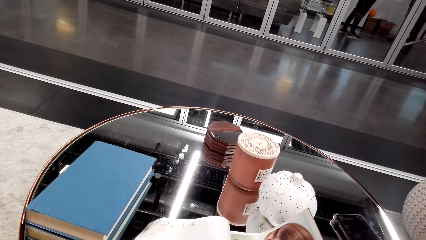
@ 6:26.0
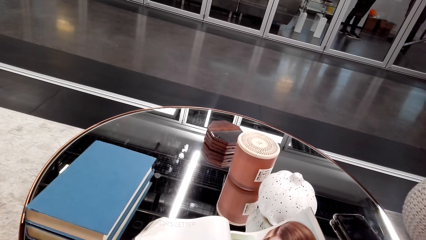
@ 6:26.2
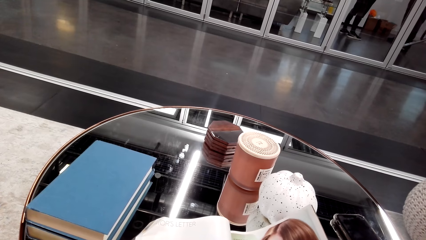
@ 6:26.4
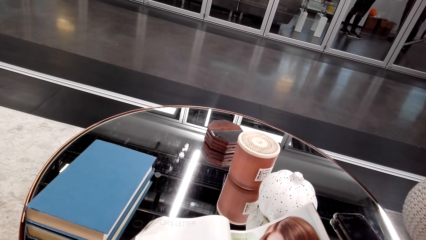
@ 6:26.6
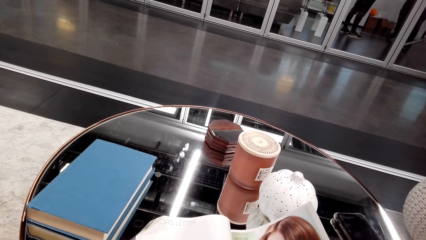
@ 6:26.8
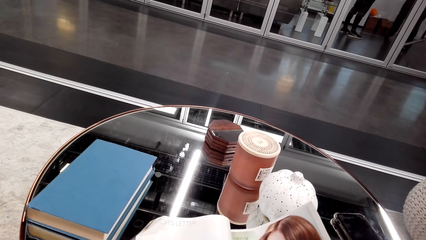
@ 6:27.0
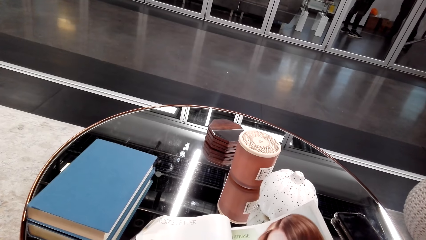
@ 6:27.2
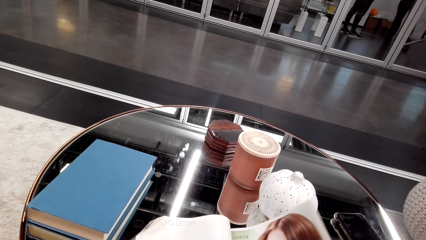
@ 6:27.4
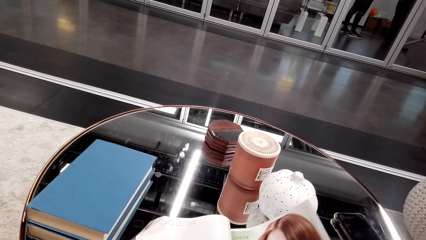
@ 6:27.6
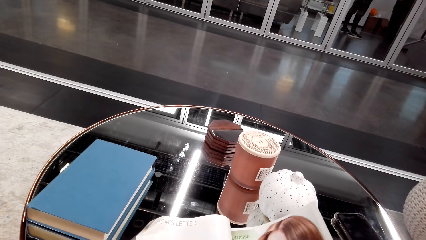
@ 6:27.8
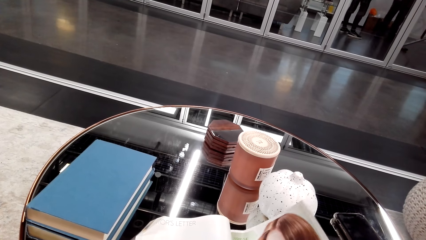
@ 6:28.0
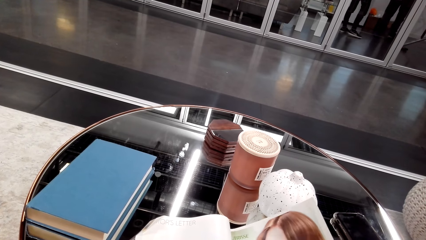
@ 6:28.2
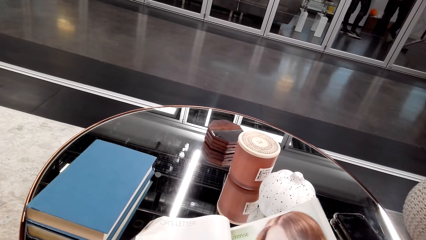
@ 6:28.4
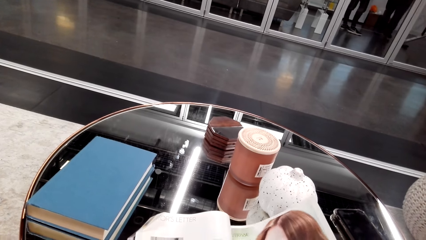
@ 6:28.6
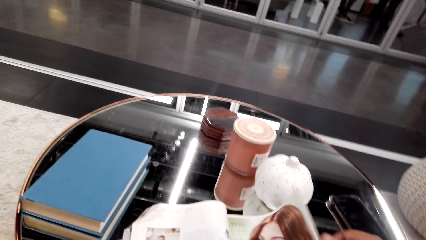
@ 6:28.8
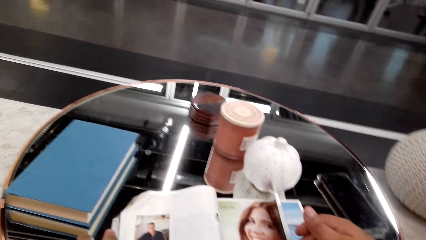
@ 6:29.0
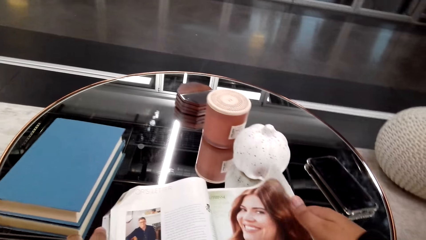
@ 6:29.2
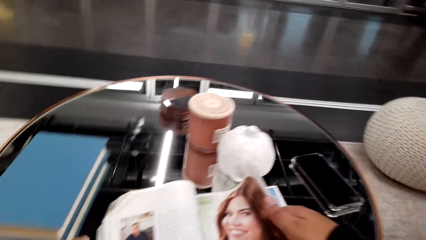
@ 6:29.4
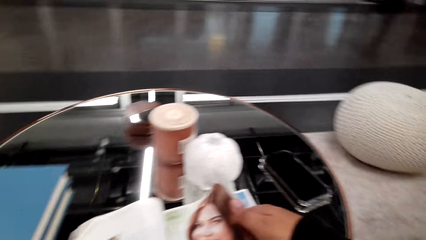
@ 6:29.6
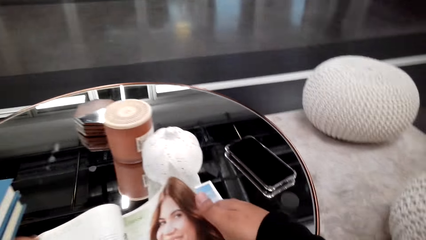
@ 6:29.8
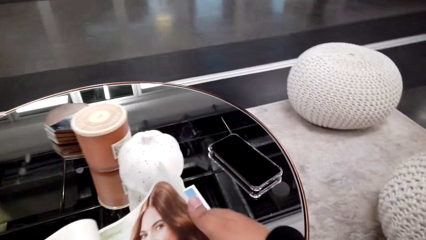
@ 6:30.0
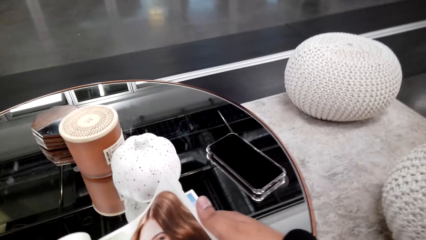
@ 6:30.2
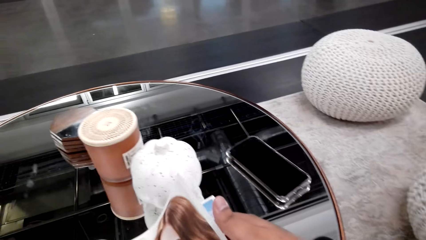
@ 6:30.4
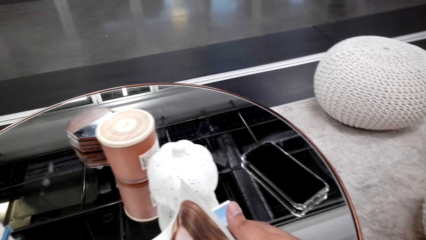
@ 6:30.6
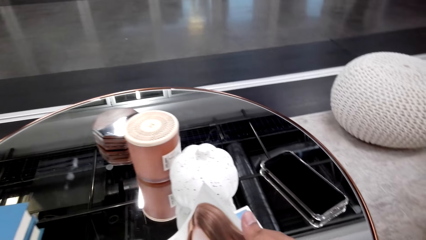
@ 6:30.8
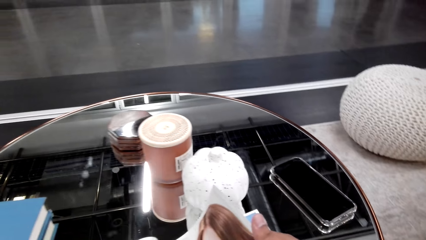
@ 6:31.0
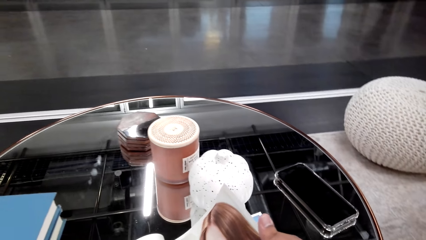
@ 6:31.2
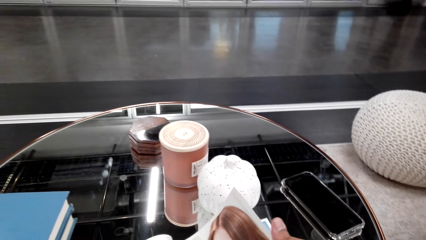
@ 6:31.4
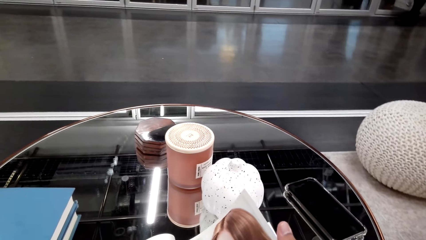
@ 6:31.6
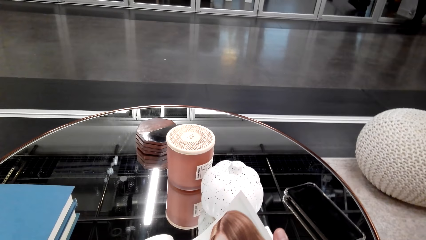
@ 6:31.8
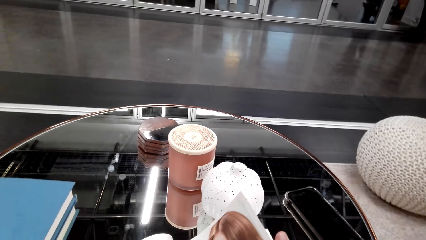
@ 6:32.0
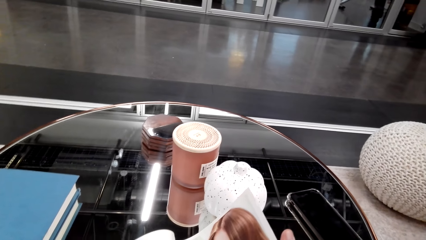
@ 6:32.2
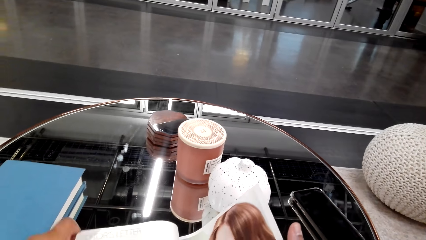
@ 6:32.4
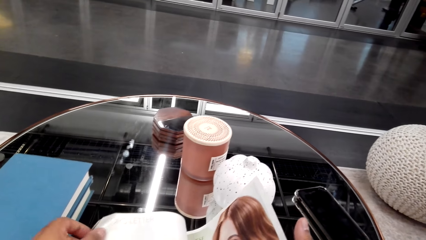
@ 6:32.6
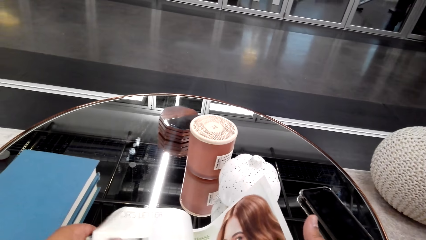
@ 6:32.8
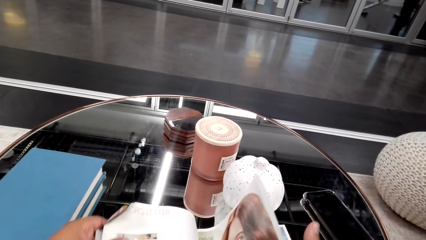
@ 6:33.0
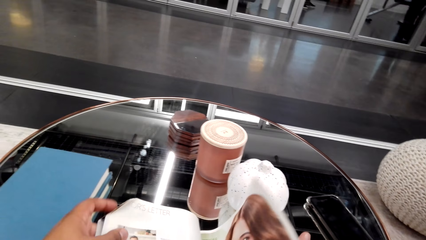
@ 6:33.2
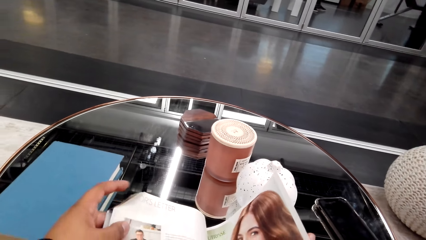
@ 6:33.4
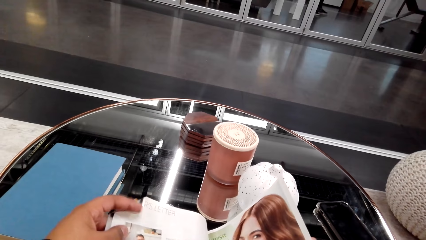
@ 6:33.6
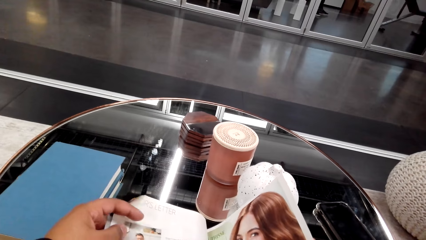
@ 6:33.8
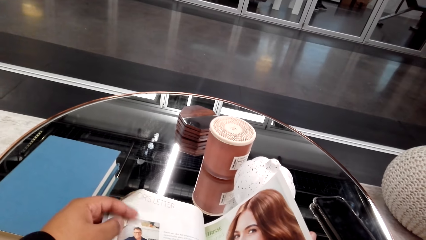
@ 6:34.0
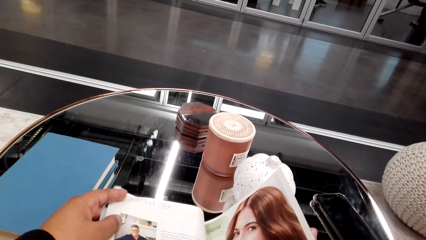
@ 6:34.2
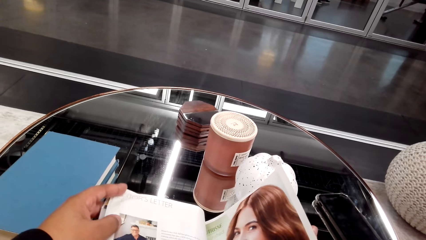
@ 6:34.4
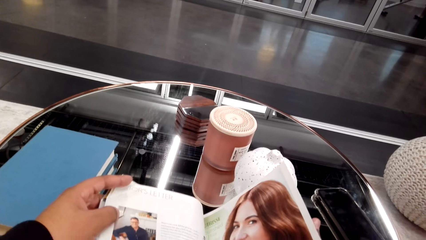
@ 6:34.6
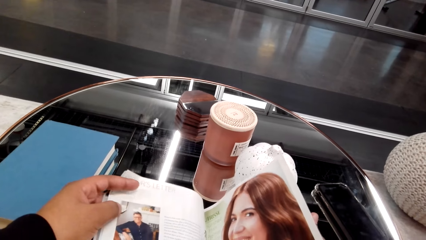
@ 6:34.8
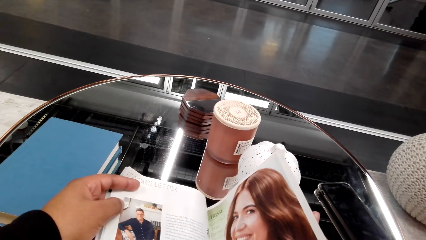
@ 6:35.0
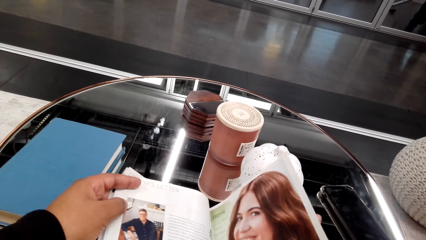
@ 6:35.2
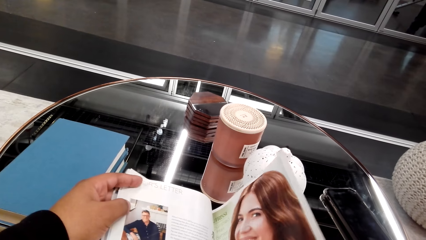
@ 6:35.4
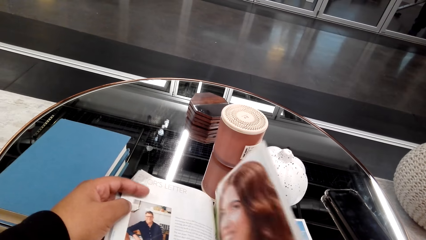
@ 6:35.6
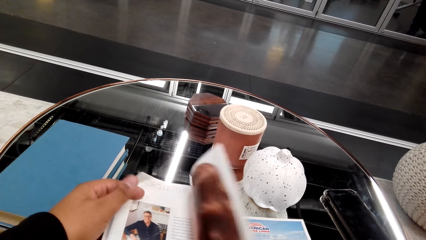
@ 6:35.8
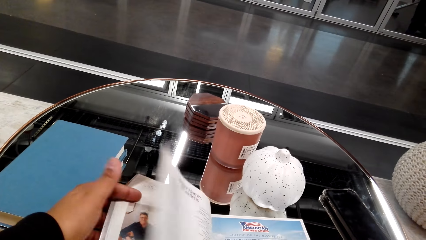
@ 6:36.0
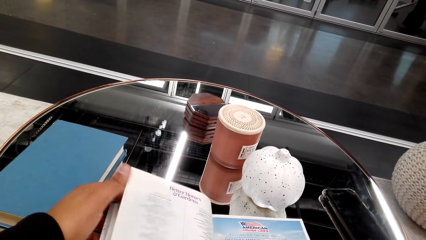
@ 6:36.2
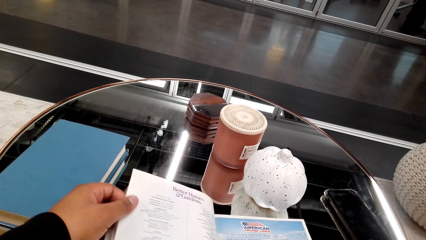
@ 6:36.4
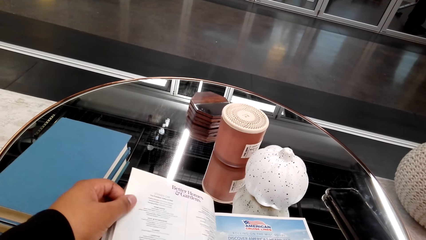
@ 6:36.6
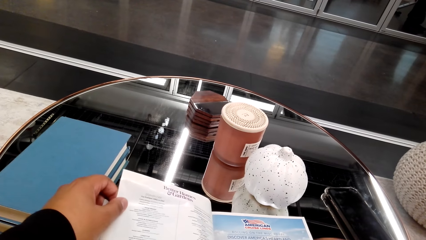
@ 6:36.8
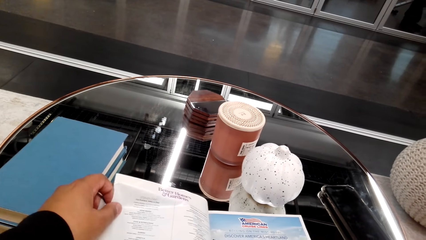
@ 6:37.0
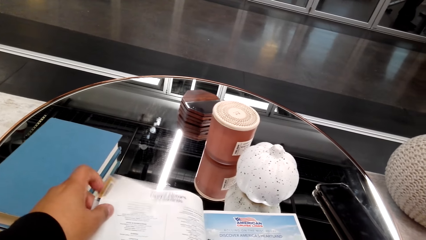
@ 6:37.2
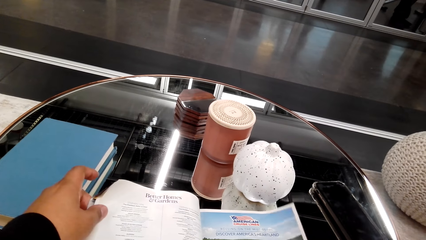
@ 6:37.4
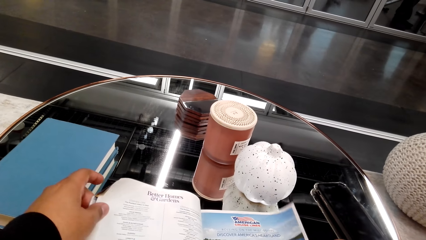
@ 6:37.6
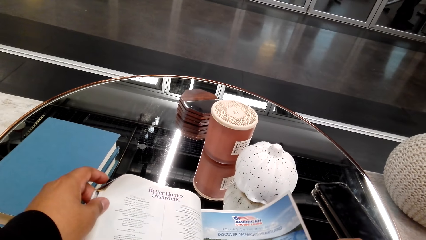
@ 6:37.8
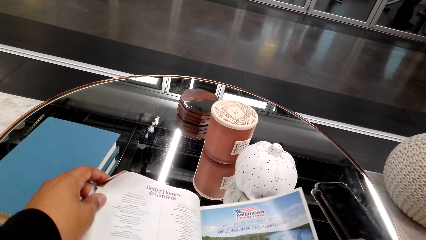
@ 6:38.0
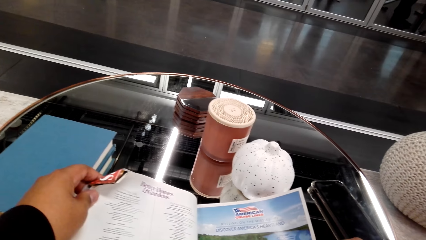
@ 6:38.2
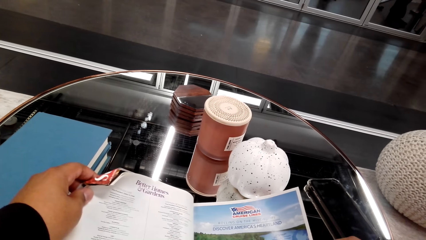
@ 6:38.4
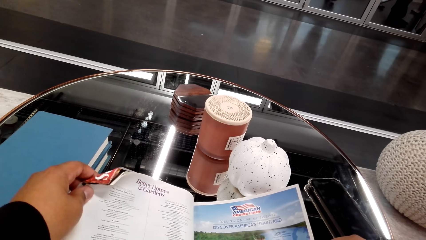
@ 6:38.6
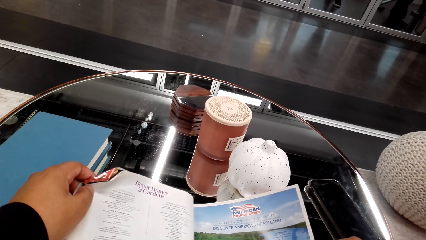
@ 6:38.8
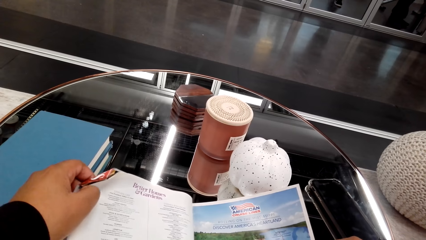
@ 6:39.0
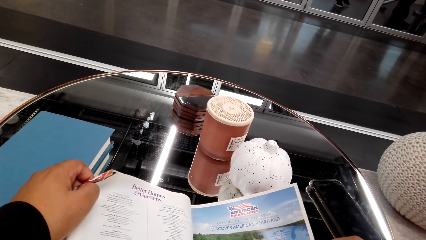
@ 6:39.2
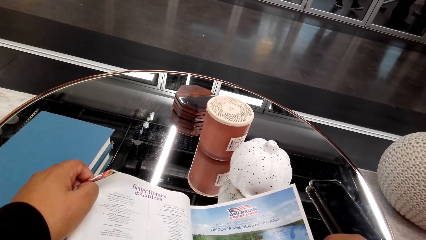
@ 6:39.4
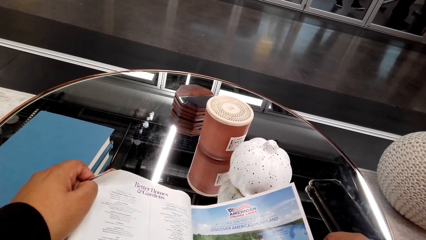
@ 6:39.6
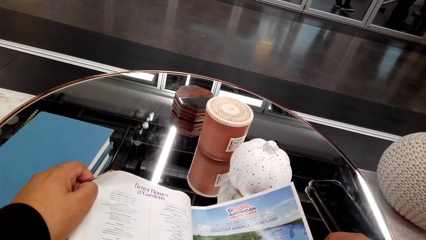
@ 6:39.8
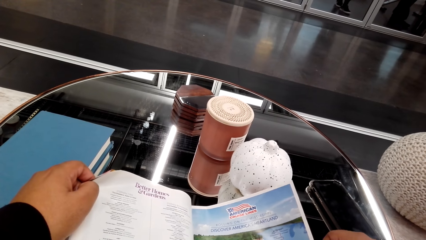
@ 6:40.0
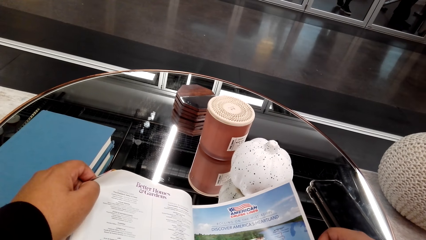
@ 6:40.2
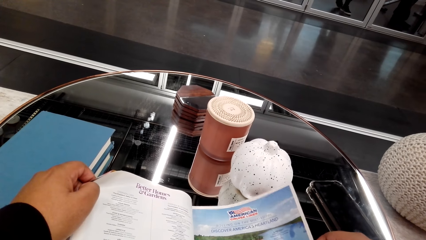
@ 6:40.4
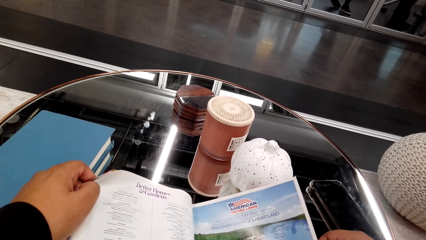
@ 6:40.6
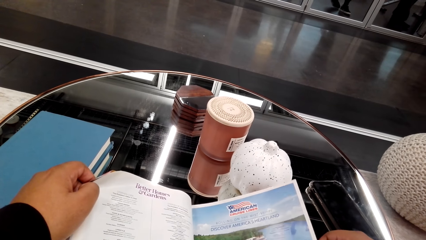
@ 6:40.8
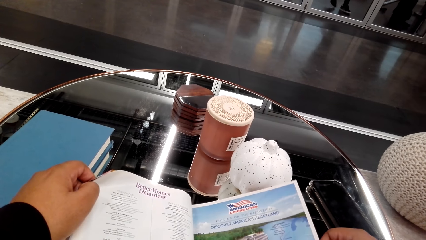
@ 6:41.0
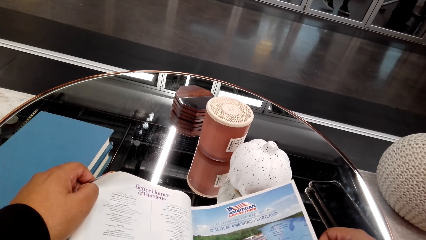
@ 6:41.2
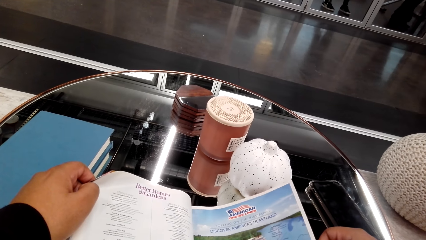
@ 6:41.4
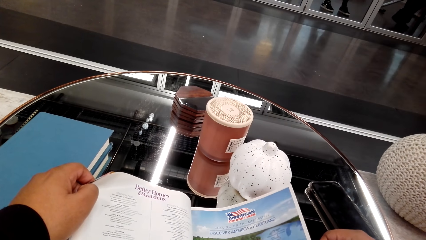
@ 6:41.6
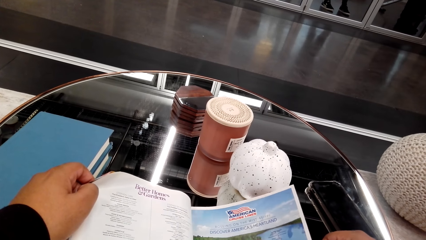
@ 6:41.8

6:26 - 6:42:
The camera wearer flips a page. They read a magazine.
